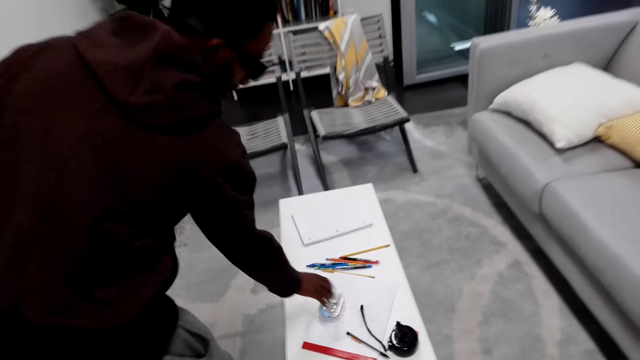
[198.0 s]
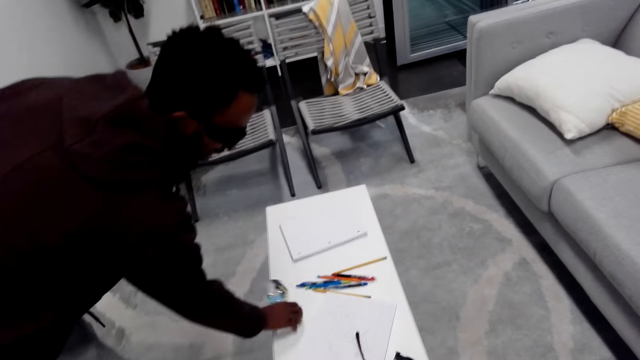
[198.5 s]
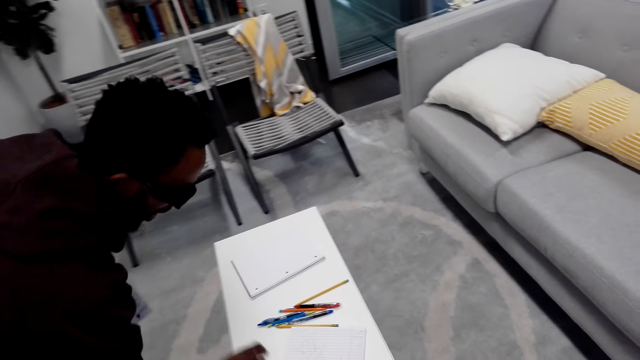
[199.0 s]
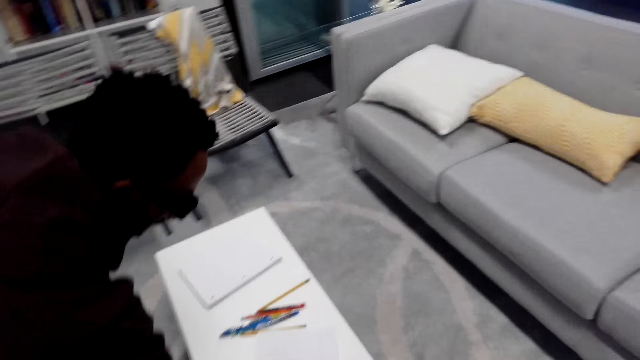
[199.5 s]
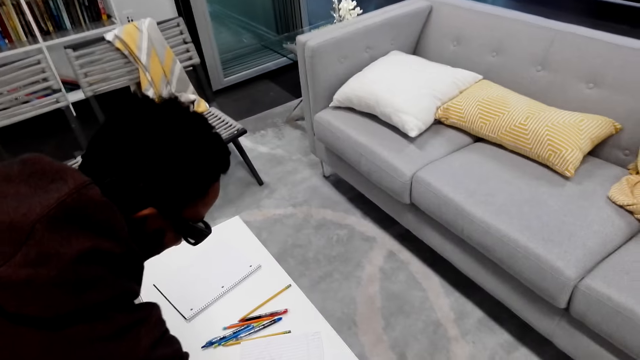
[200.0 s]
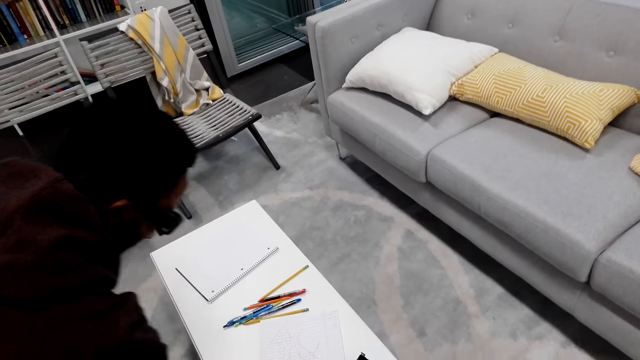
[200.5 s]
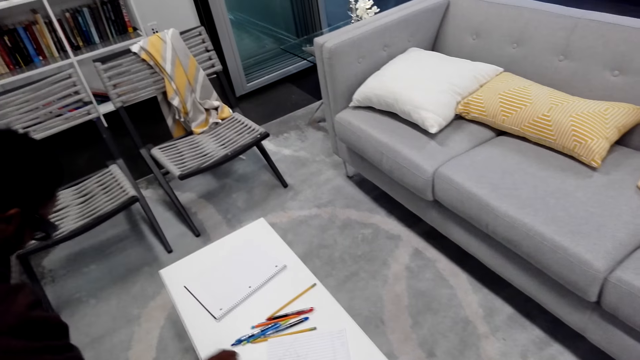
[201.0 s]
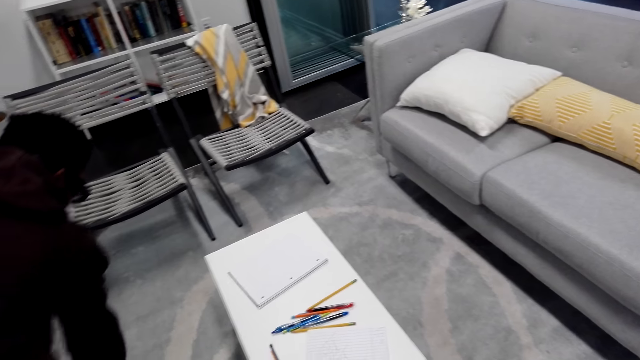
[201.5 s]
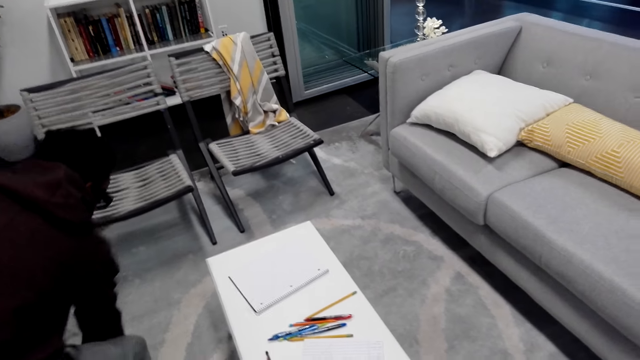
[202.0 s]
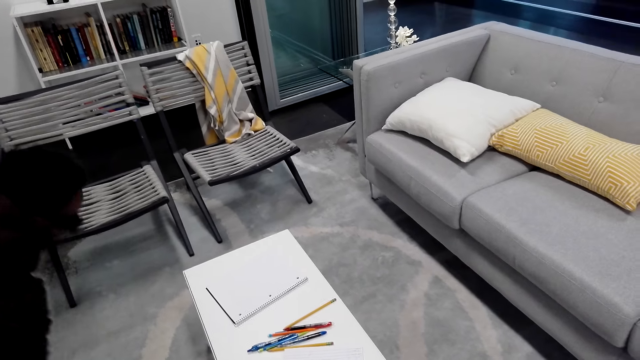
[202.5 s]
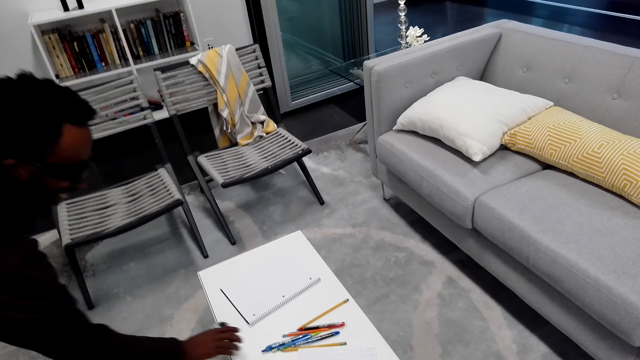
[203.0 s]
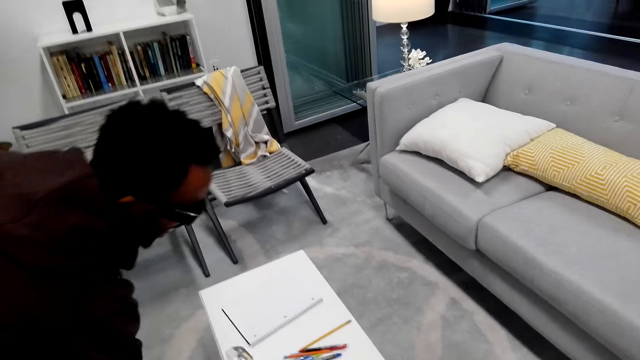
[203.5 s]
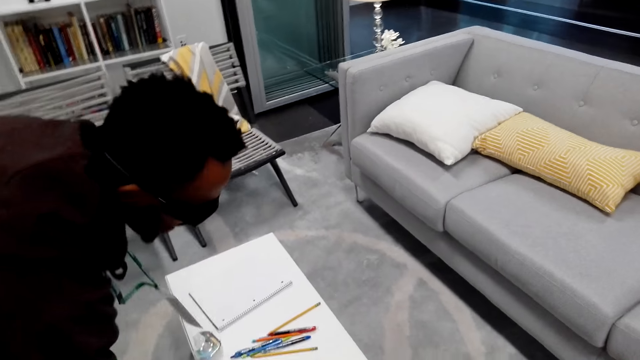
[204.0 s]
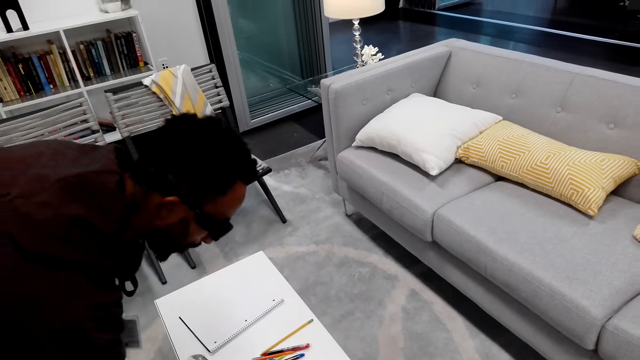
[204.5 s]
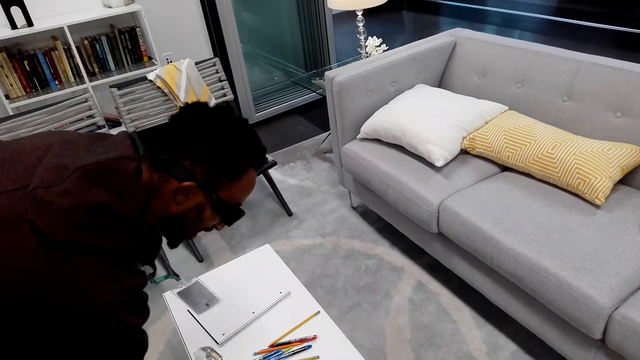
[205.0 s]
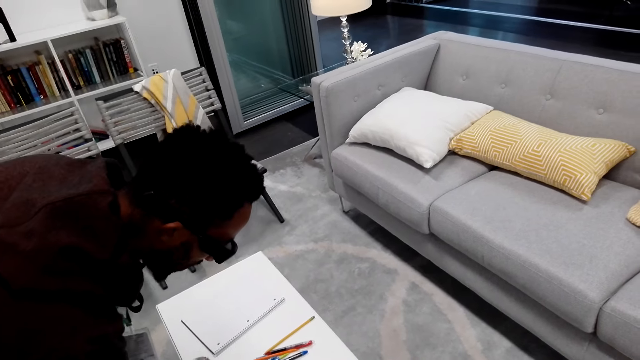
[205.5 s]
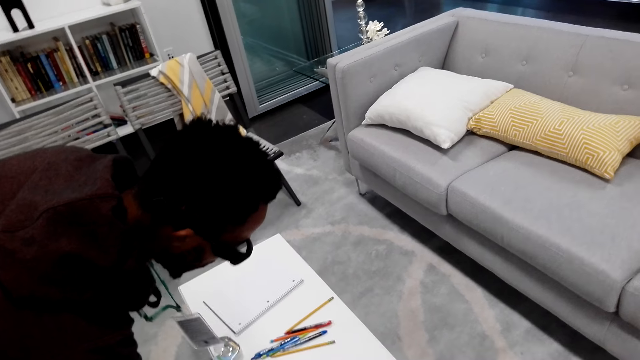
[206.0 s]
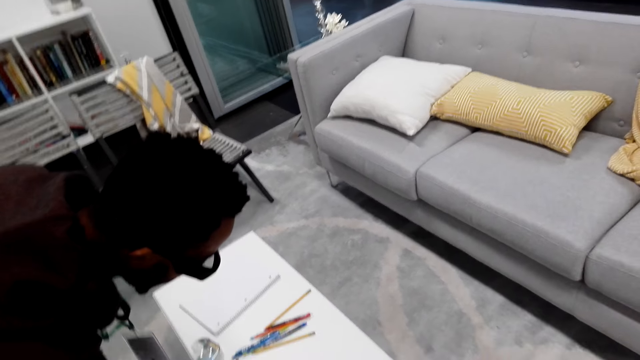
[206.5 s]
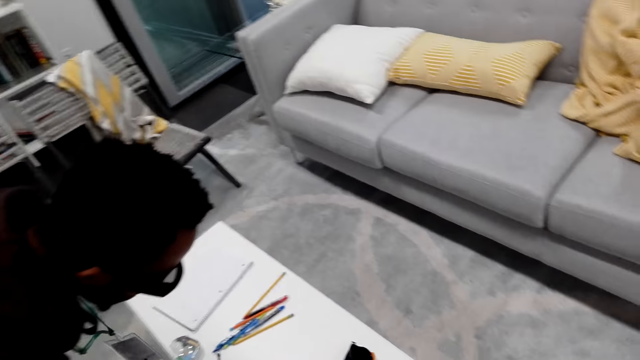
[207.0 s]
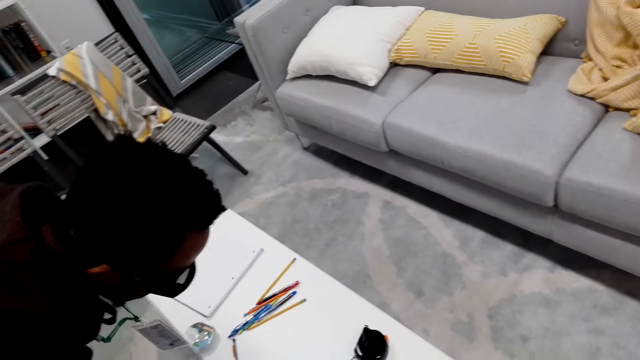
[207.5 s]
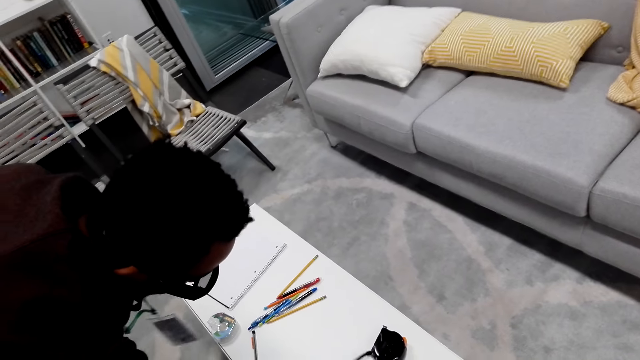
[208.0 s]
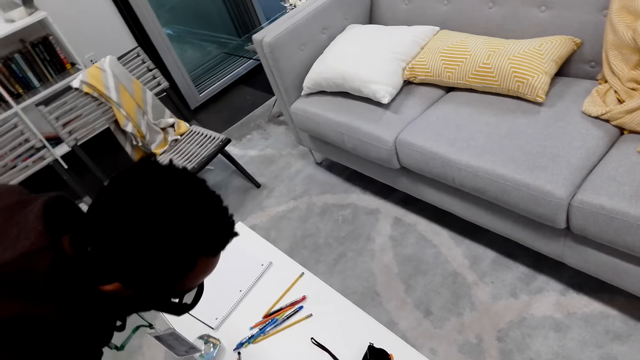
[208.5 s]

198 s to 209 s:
The camera wearer looks around. A man moves something from the table, touches the table and bends downwards. The man picks up something from the floor, puts something on the table, looks around the table and does something from the table.

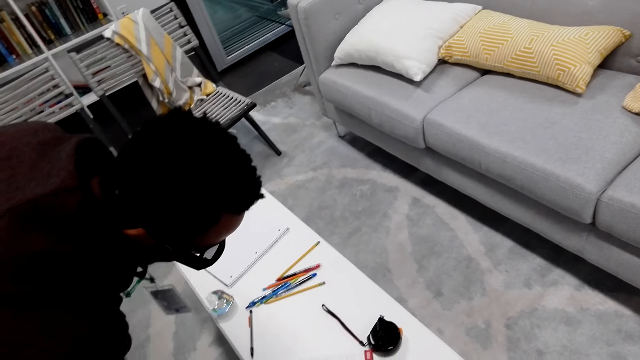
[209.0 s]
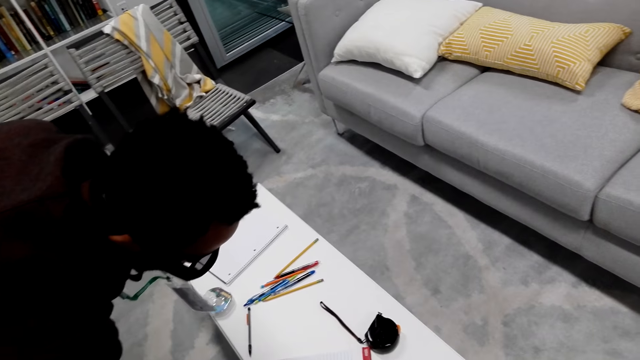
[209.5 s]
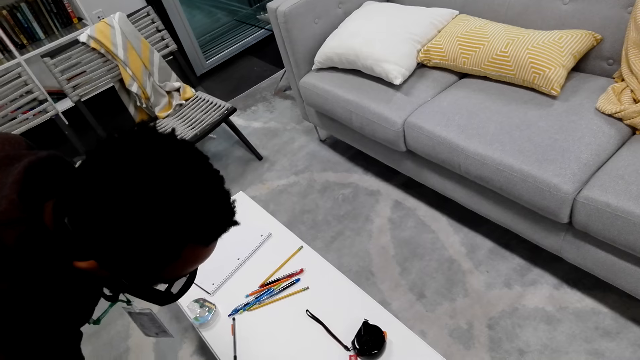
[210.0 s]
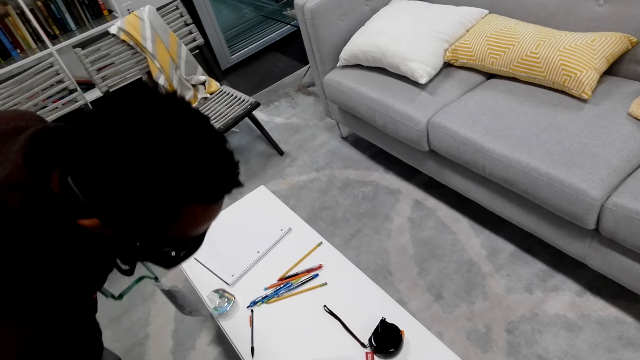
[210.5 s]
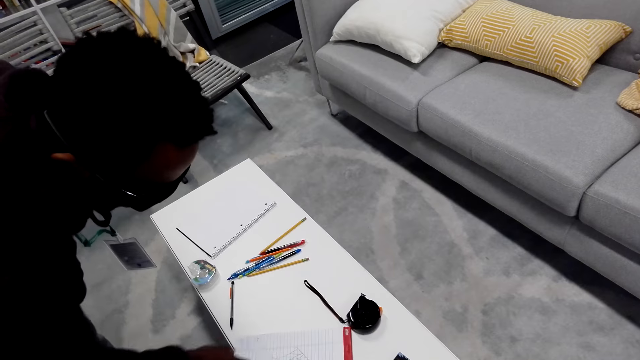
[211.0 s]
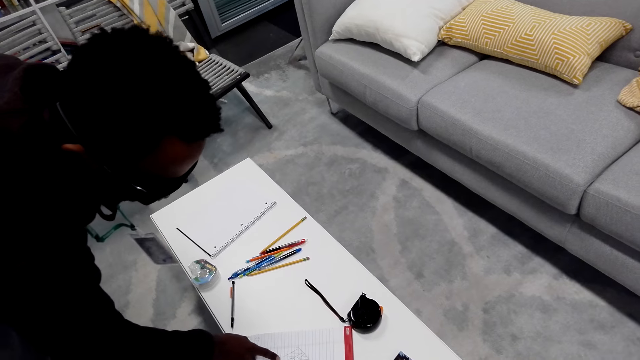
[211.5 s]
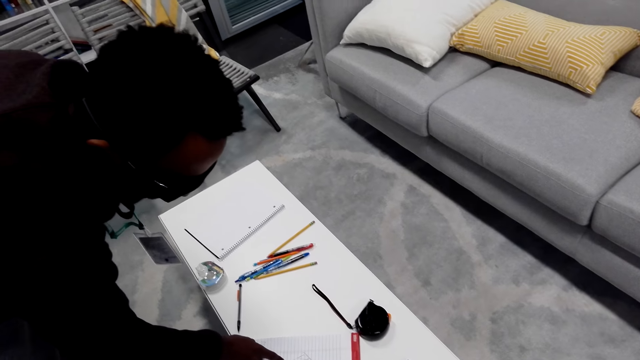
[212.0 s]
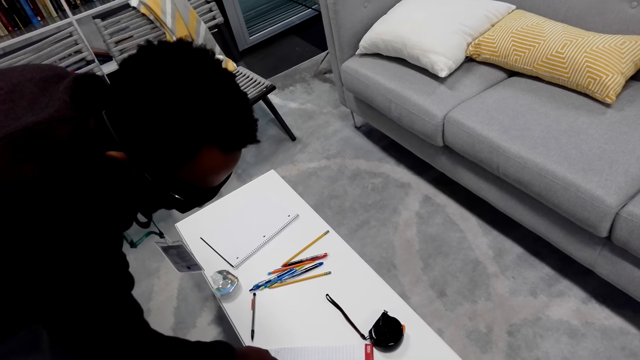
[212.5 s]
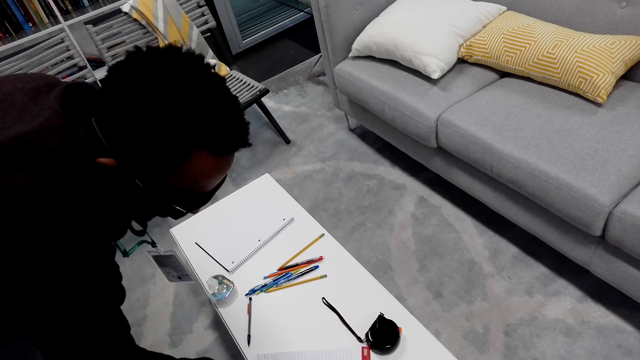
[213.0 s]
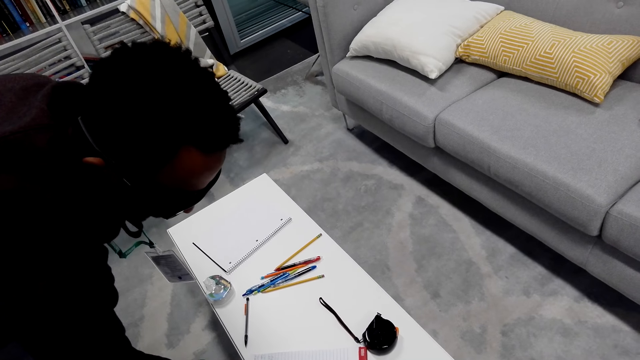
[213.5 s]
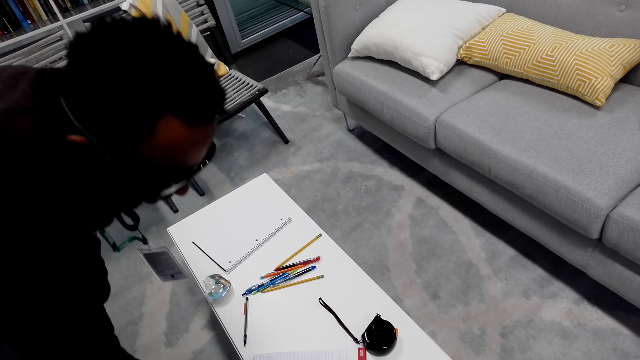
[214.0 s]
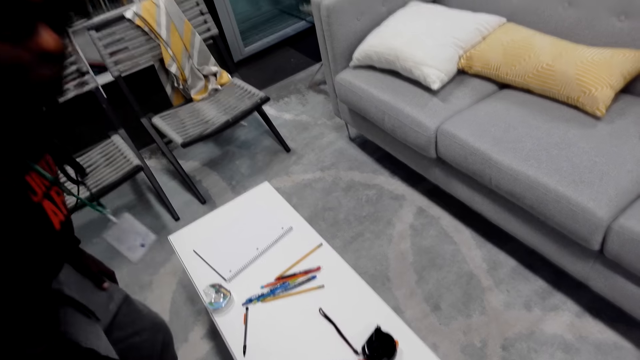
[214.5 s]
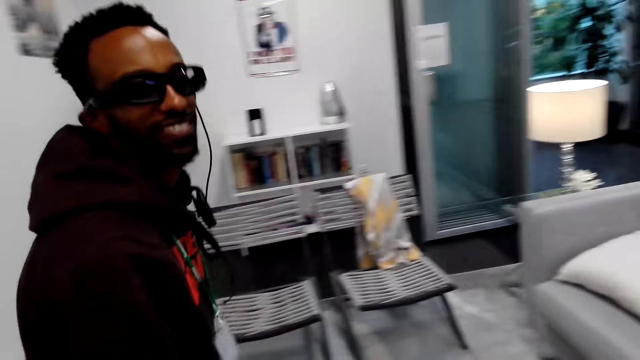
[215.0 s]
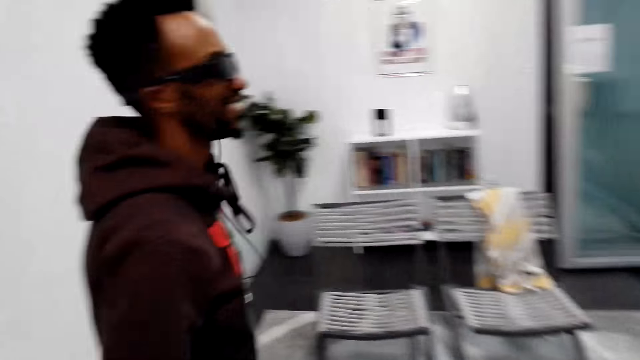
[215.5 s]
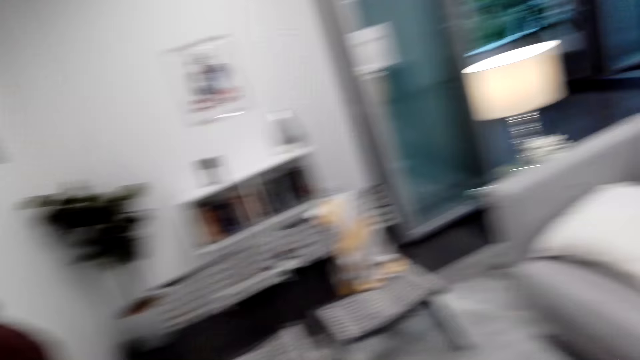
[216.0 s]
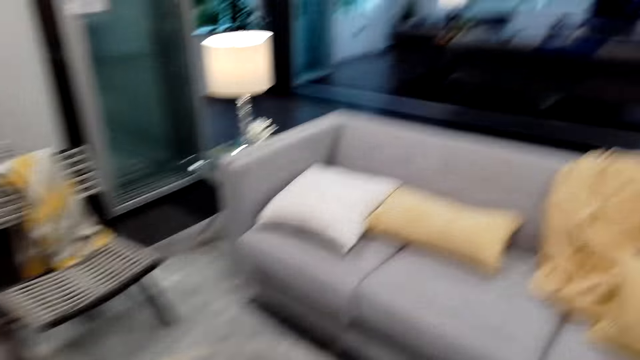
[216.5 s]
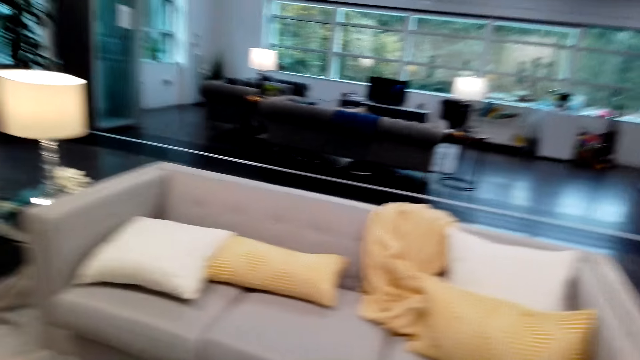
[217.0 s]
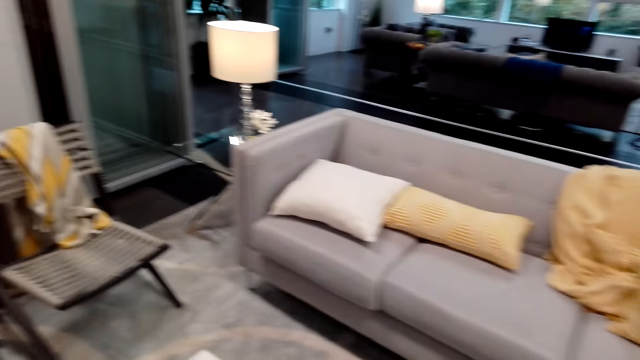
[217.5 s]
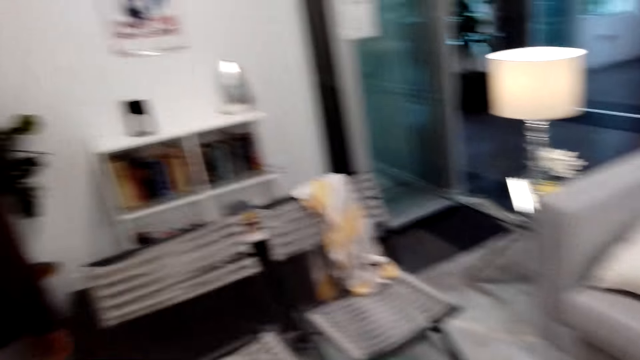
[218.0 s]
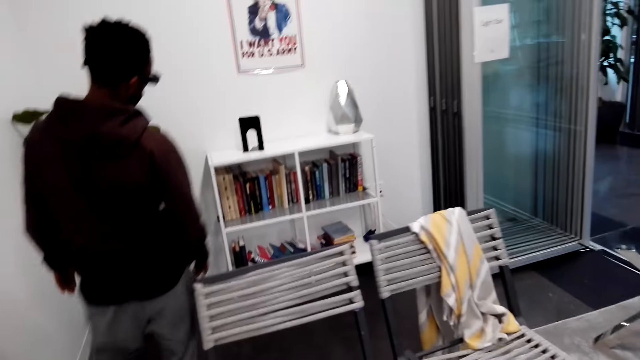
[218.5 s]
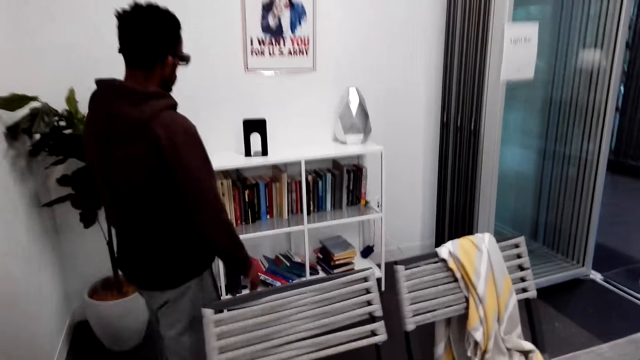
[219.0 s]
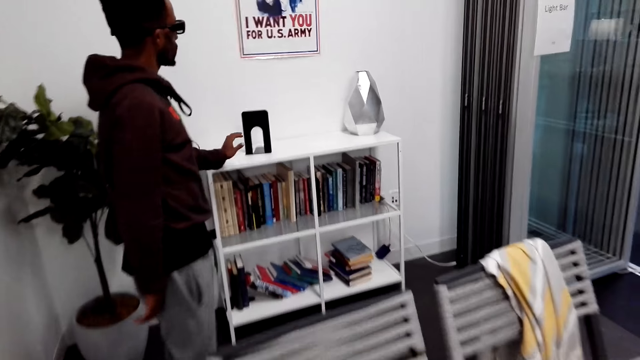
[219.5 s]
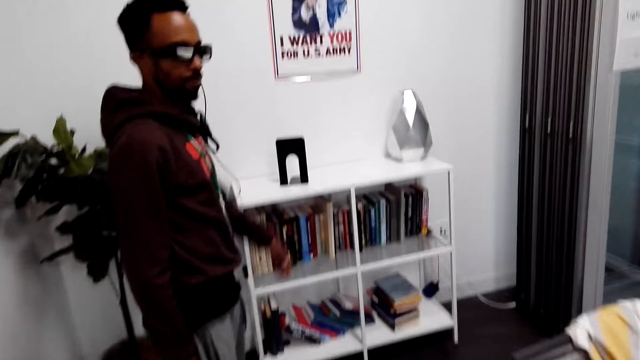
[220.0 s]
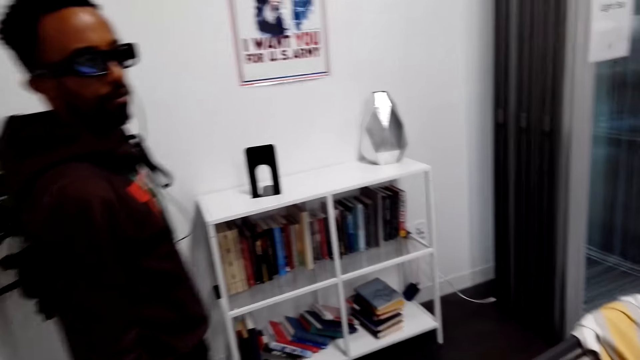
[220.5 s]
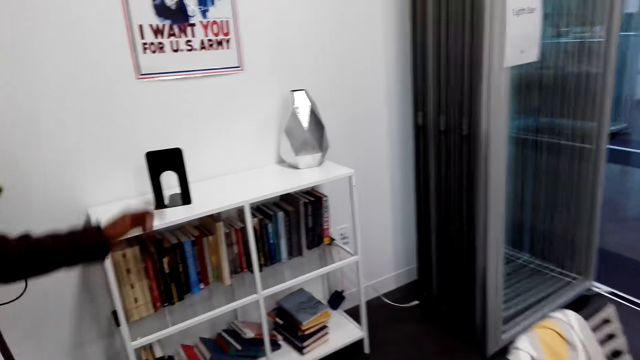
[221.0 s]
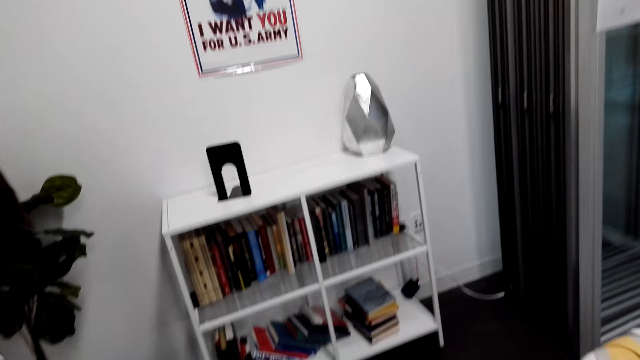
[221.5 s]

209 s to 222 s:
A man points on a paper, stands up and talks to the camera wearer. The man looks around. The camera wearer looks around and moves around the room. The man moves around the room and moves the hand around. The camera wearer looks around. The man moves the hand around again.
